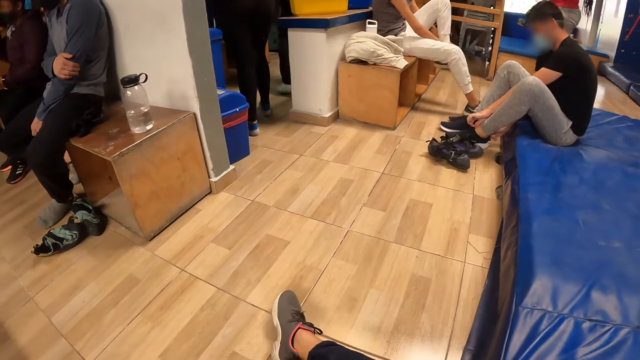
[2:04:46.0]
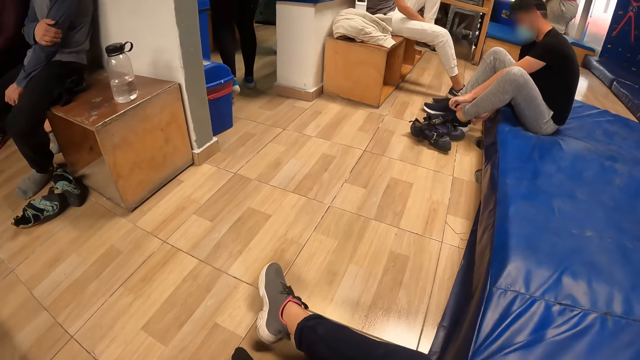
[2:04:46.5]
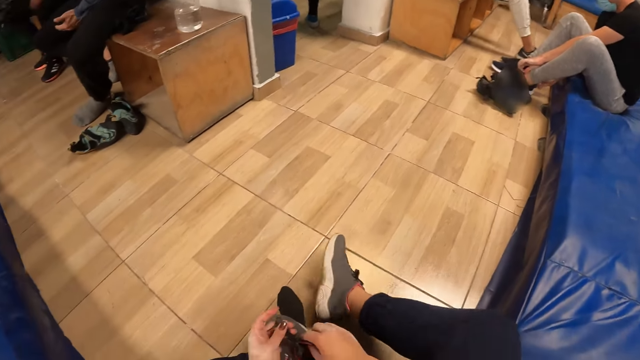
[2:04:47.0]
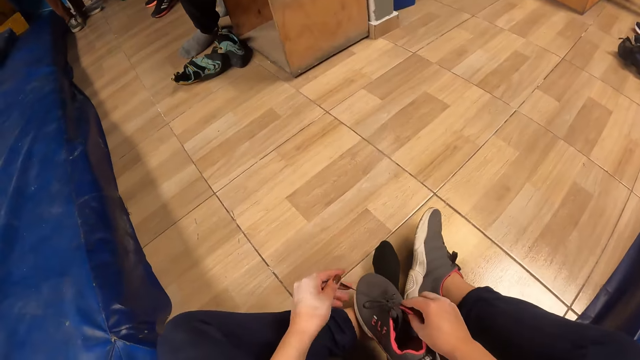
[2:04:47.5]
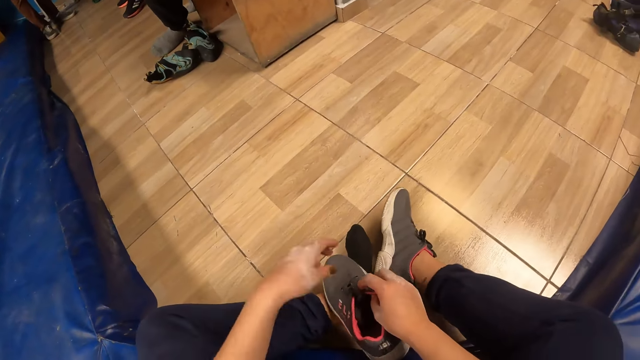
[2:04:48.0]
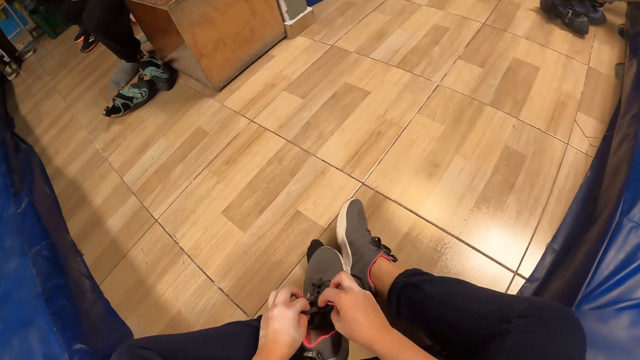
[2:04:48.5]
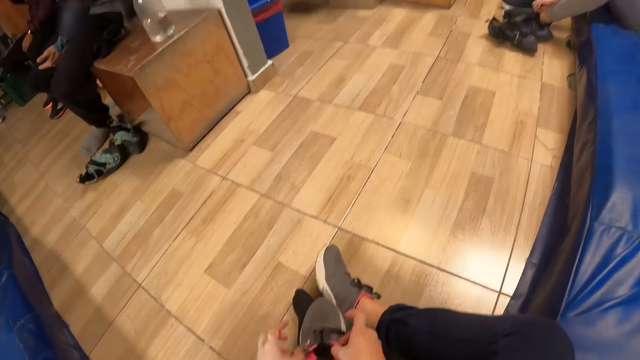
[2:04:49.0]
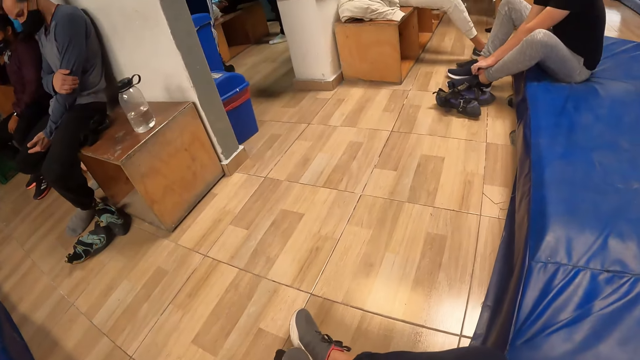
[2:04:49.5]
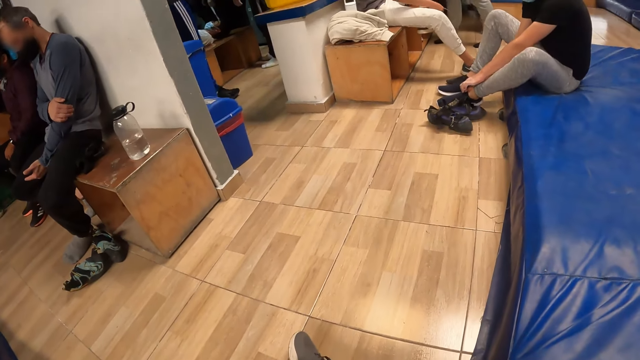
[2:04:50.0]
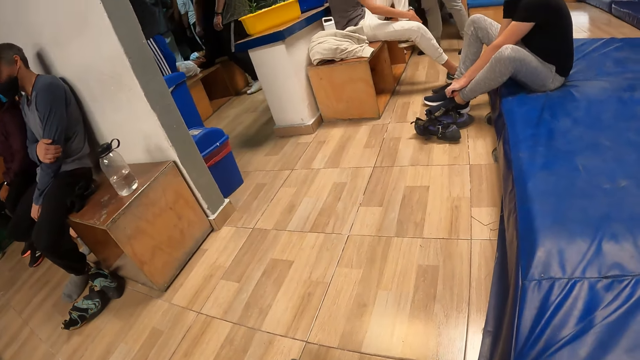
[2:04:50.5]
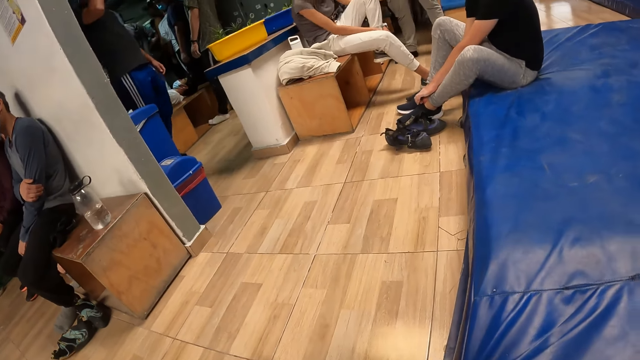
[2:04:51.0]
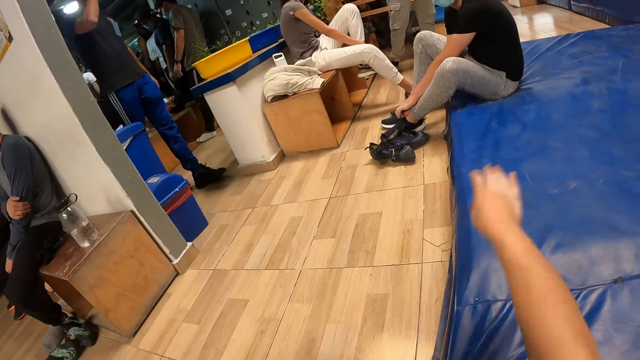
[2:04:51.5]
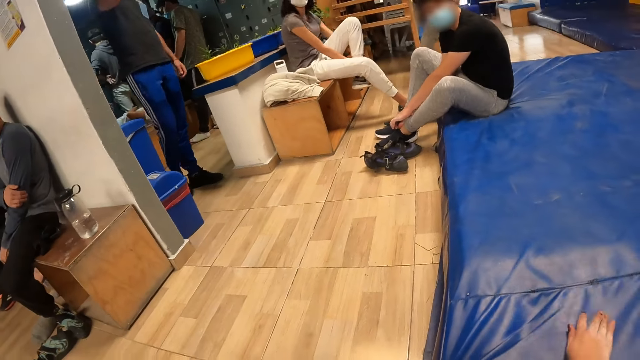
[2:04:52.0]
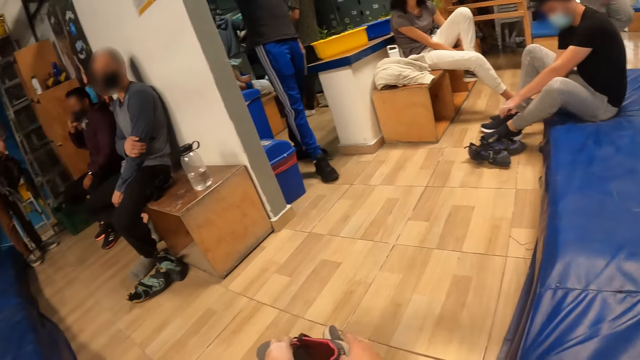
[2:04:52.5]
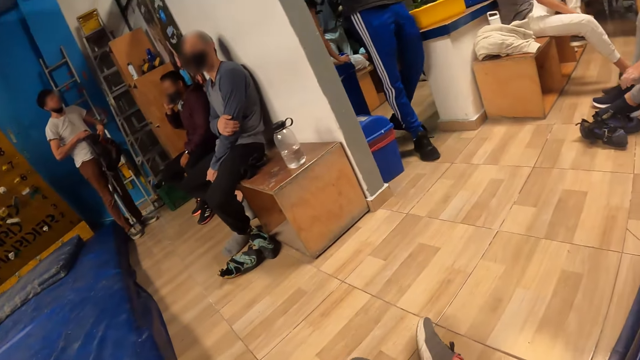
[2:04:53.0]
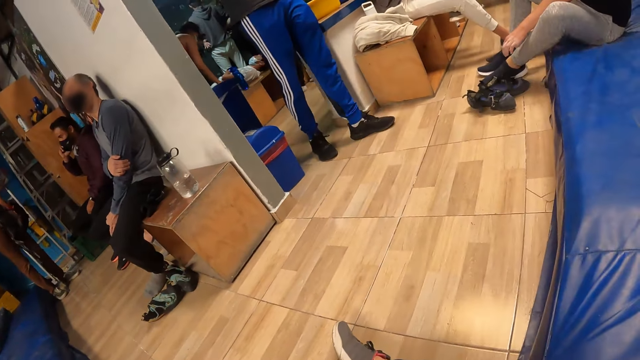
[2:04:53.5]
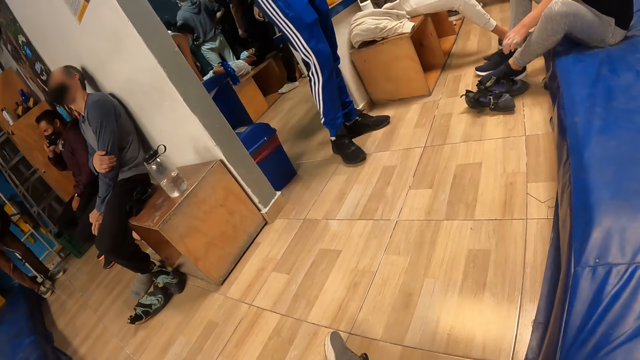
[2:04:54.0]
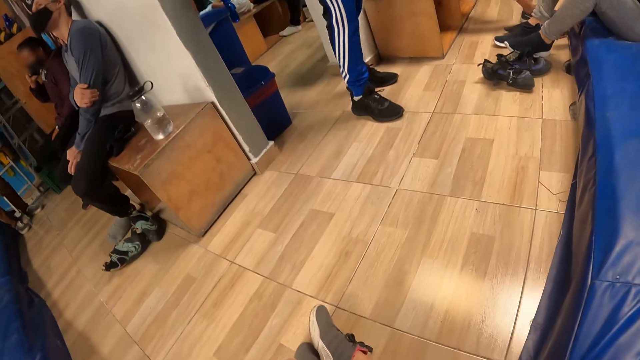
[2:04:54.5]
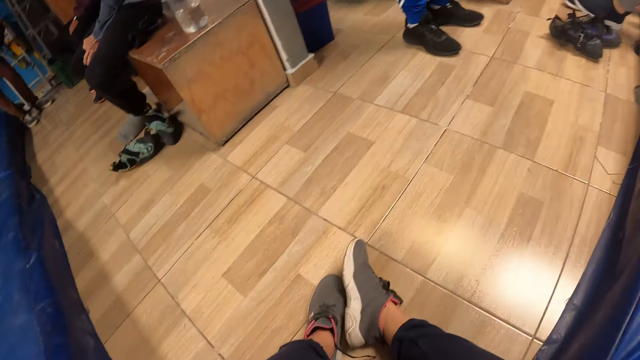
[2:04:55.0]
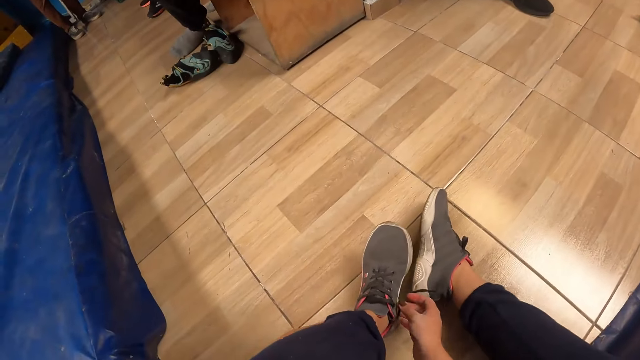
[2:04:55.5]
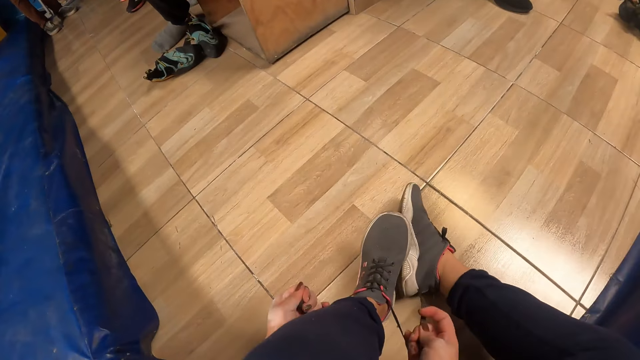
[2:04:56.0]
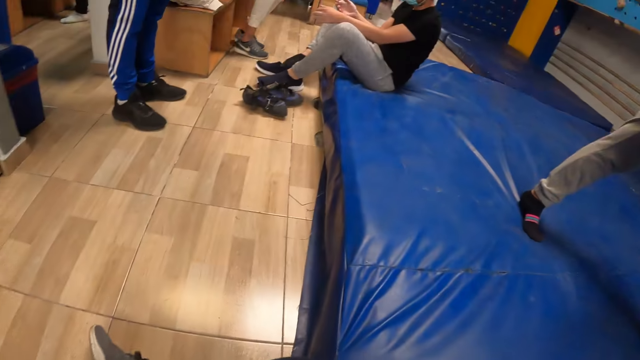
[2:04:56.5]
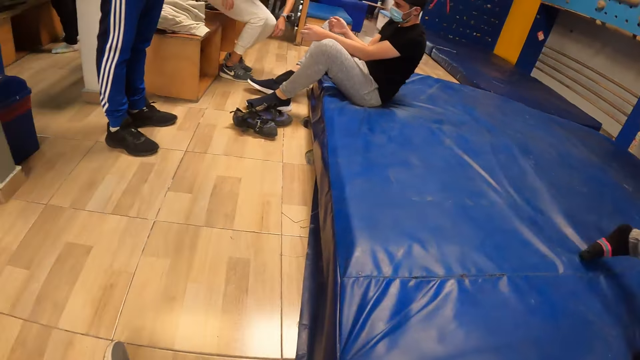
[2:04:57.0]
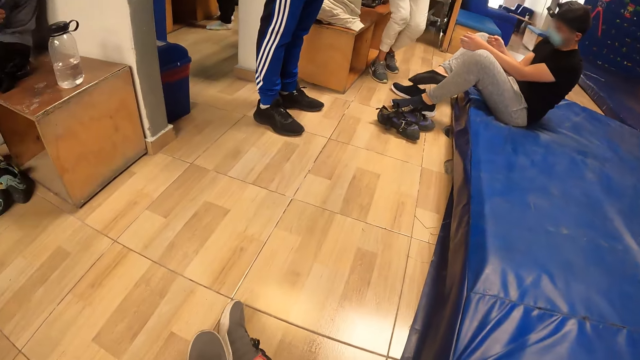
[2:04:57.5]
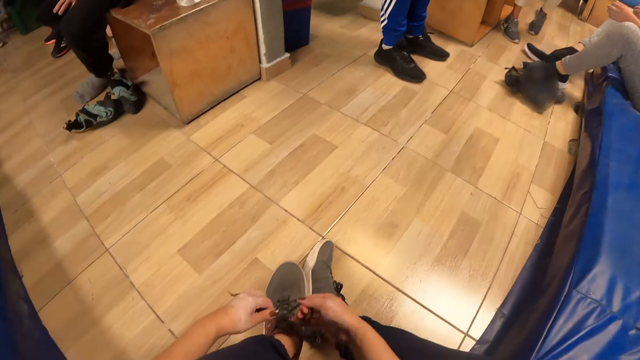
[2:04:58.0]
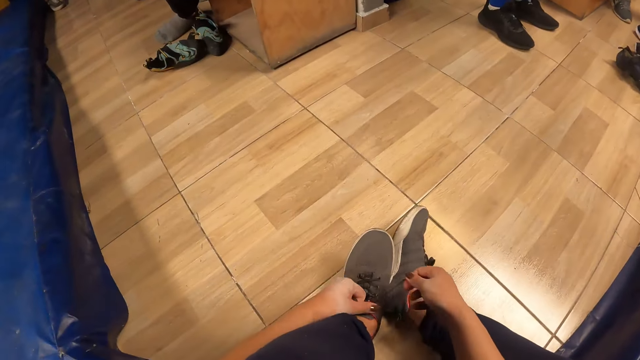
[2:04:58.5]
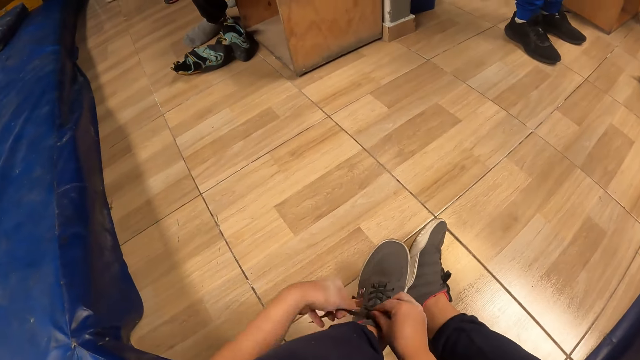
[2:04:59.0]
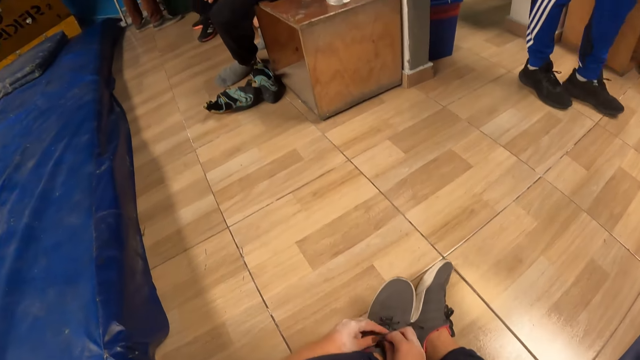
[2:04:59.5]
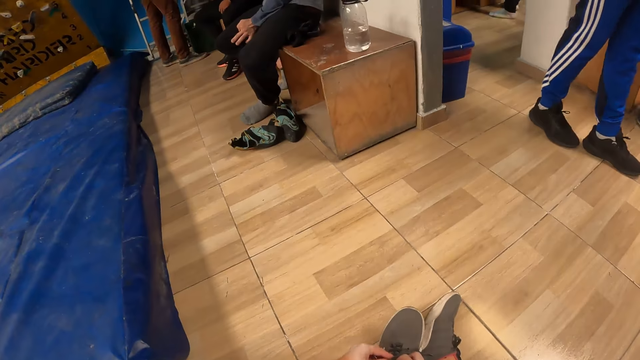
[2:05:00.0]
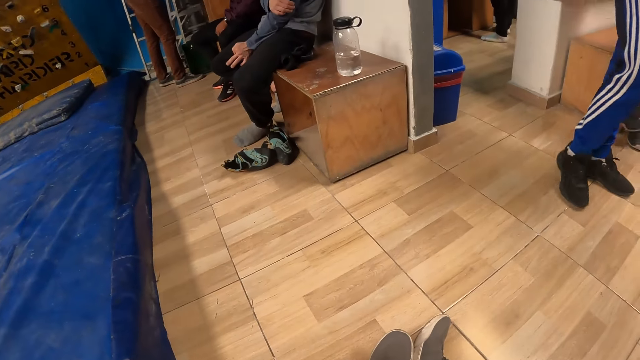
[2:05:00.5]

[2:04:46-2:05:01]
The camera wearer wears the left shoe on her left leg with both hands. She adjusts the lace of the left shoe with both hands. She adjusts a hand. She wears the shoe. She ties the shoe laces.

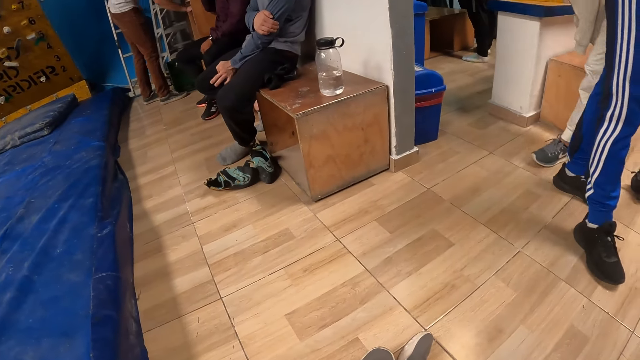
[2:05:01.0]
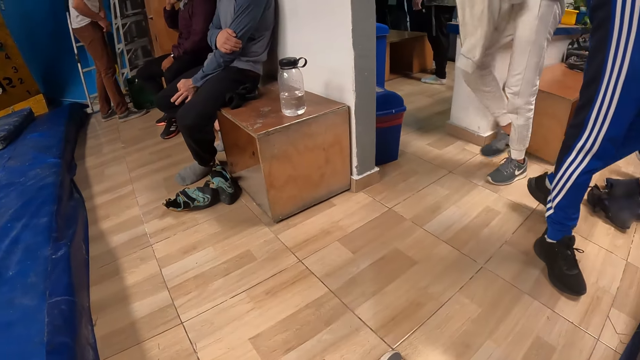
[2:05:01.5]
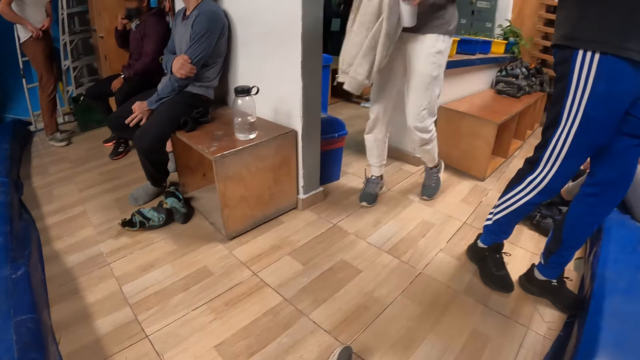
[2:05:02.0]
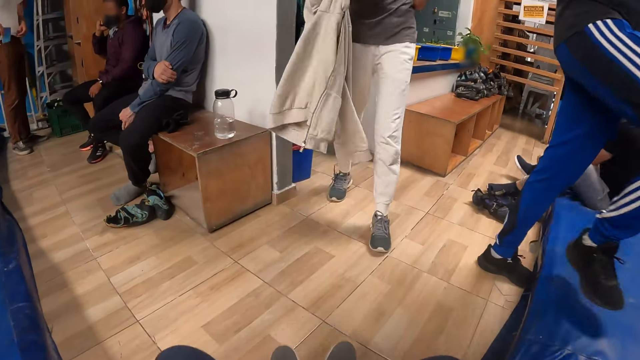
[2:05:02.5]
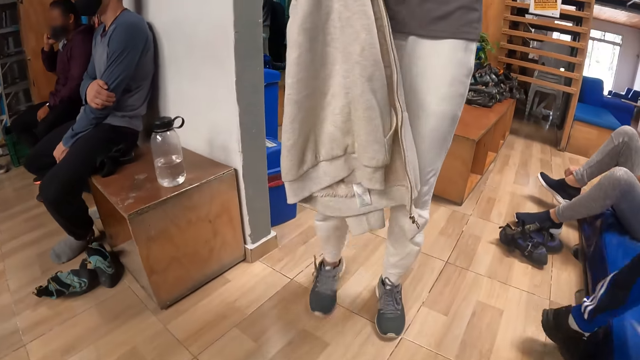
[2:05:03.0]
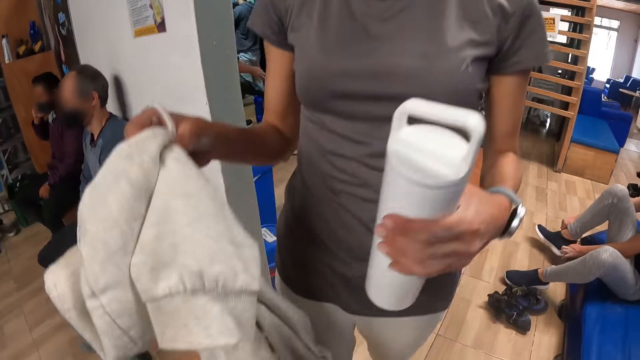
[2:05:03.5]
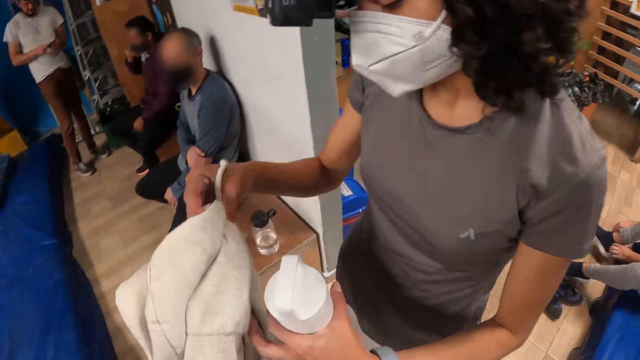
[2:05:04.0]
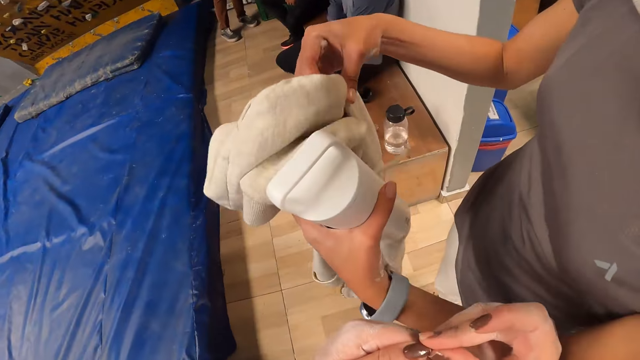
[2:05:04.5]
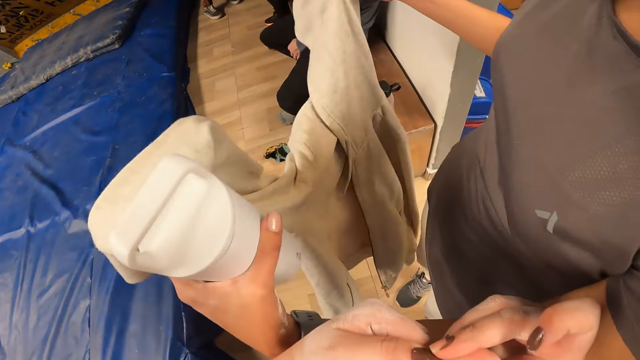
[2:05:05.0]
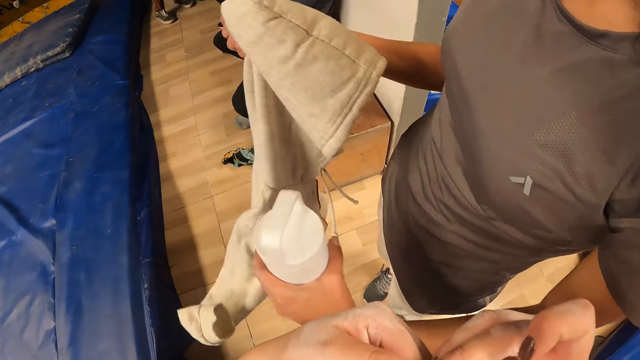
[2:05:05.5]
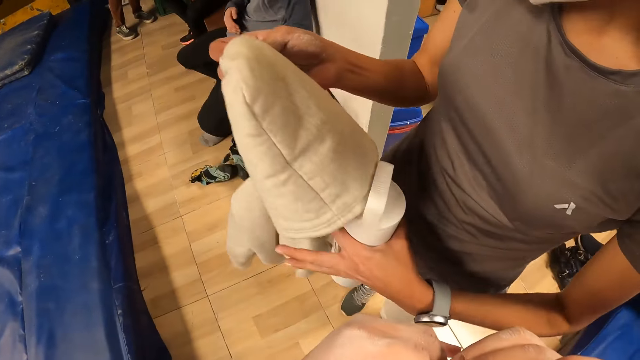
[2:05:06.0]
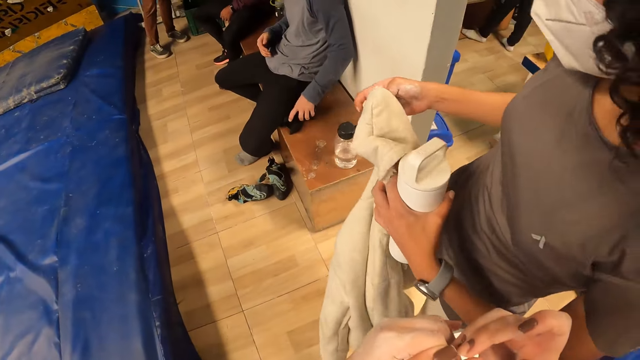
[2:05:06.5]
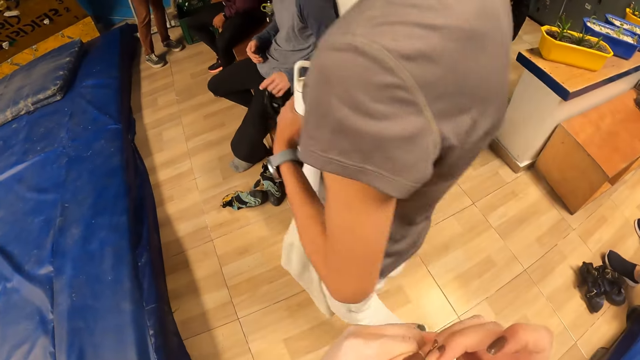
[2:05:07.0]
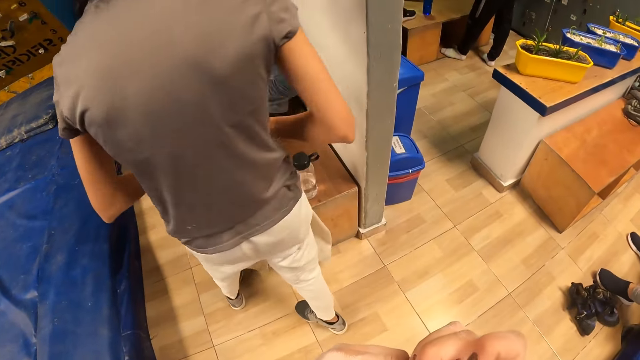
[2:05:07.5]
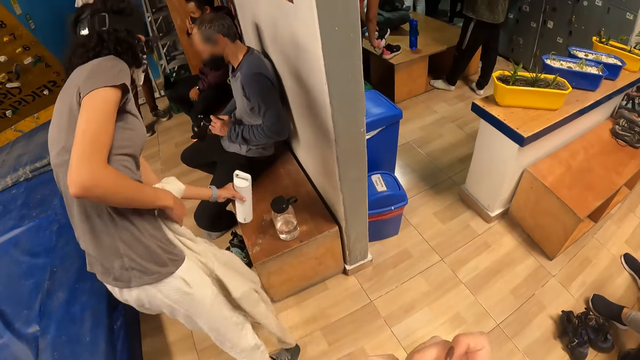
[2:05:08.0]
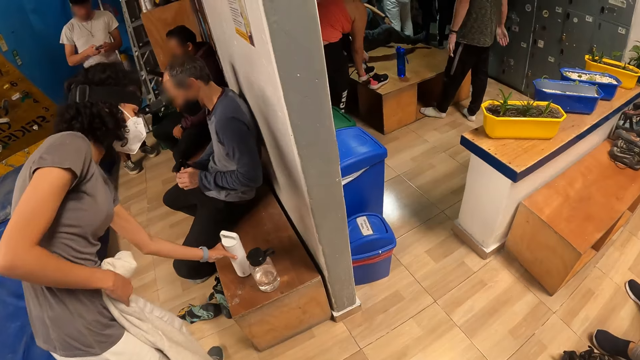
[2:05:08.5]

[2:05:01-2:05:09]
A person walks towards the camera wearer. The camera wearer stands up. The person adjusts a sweater. The camera wearer scratches a nail. They clean the nails on both hands. The person puts down the bottle.
